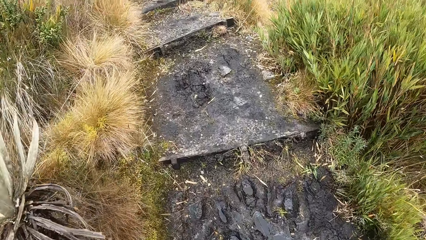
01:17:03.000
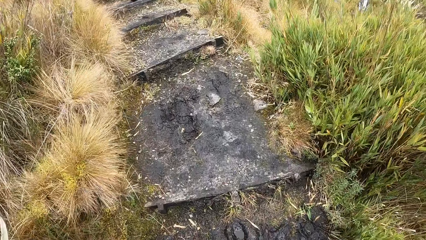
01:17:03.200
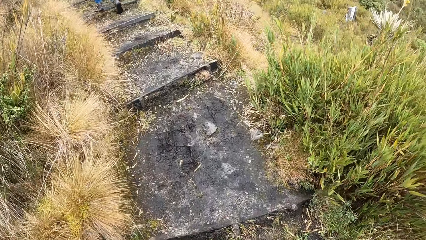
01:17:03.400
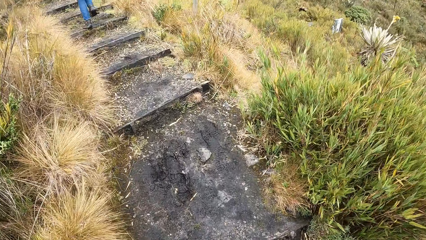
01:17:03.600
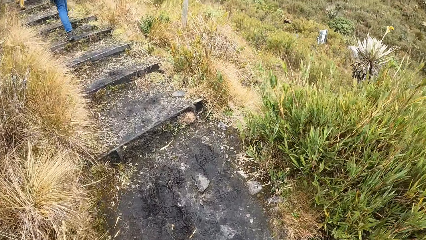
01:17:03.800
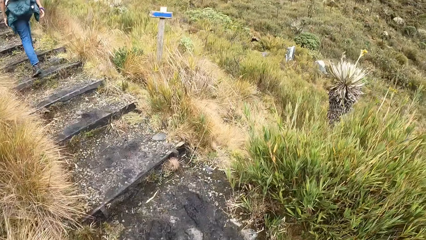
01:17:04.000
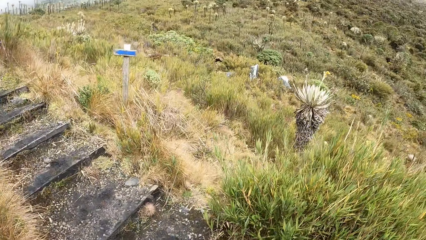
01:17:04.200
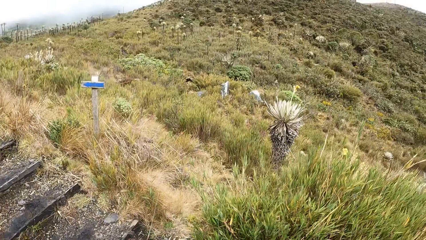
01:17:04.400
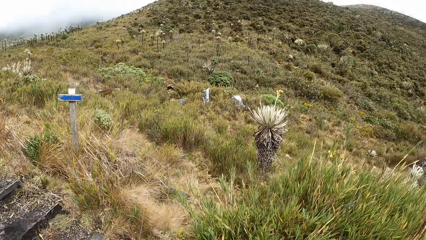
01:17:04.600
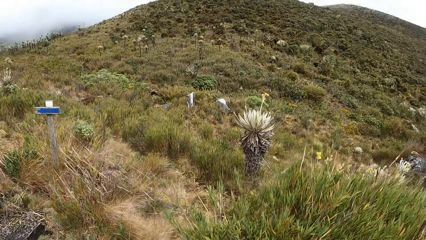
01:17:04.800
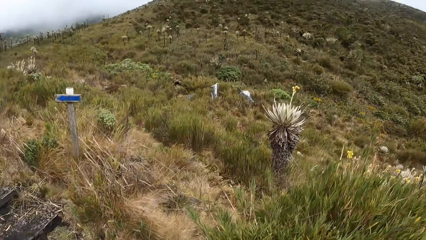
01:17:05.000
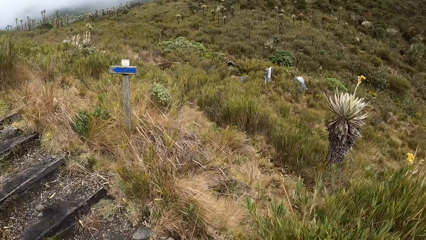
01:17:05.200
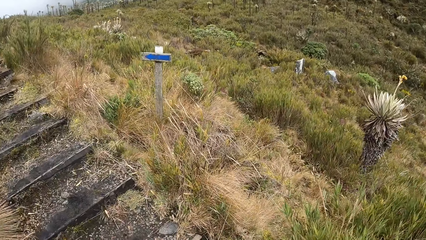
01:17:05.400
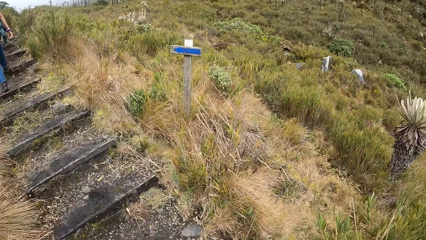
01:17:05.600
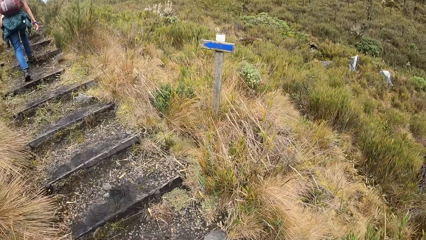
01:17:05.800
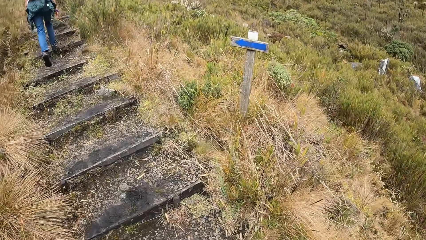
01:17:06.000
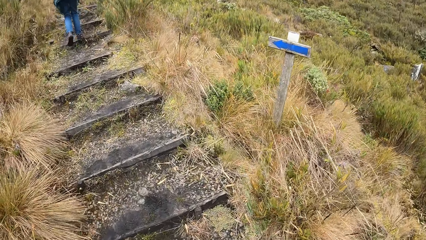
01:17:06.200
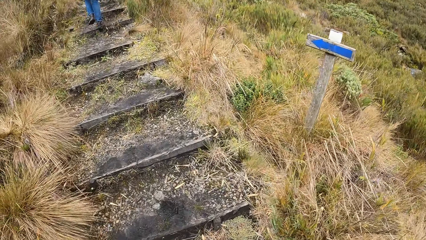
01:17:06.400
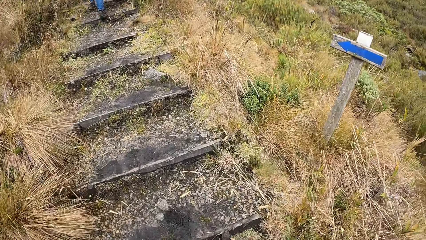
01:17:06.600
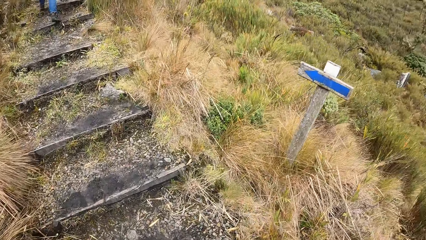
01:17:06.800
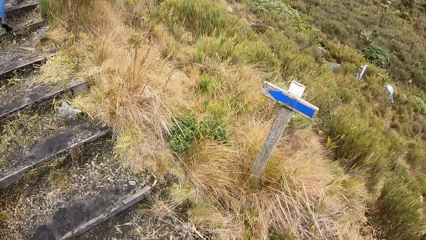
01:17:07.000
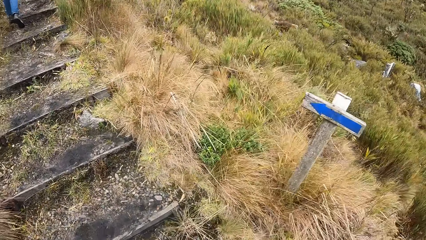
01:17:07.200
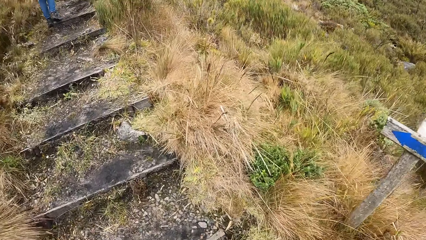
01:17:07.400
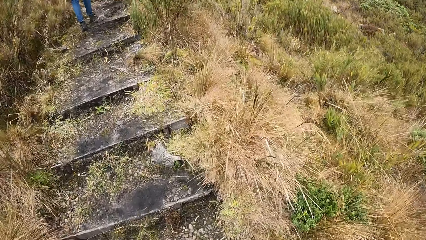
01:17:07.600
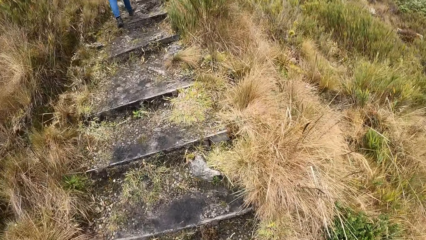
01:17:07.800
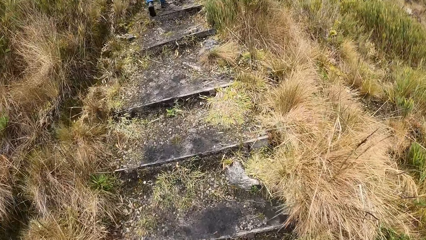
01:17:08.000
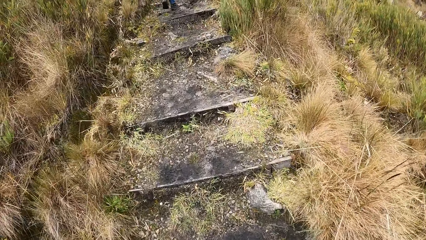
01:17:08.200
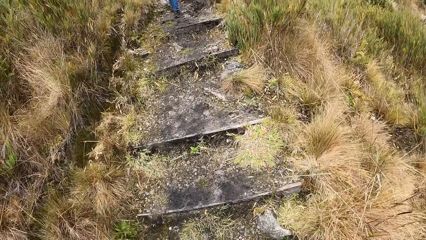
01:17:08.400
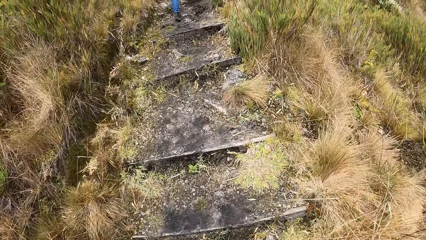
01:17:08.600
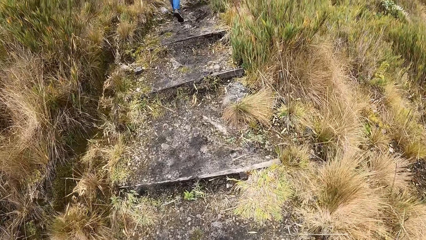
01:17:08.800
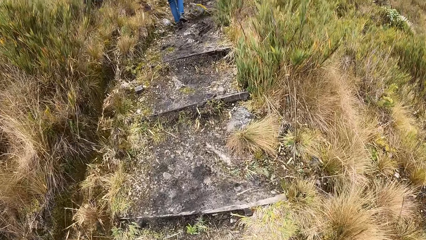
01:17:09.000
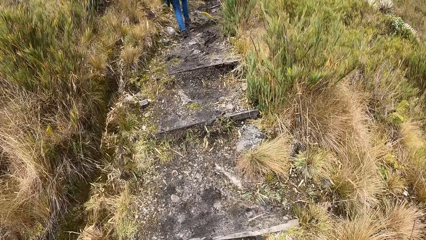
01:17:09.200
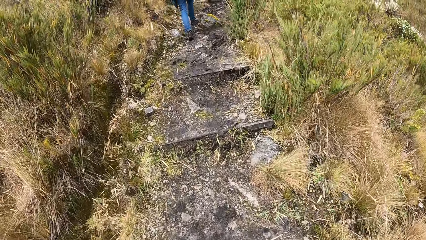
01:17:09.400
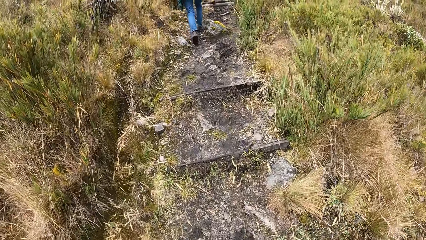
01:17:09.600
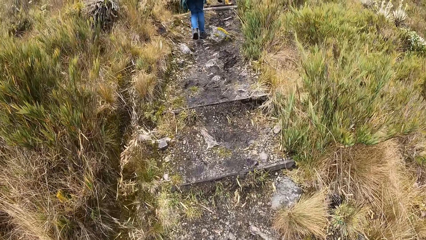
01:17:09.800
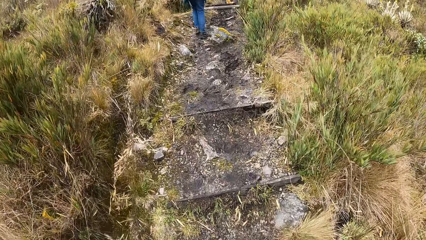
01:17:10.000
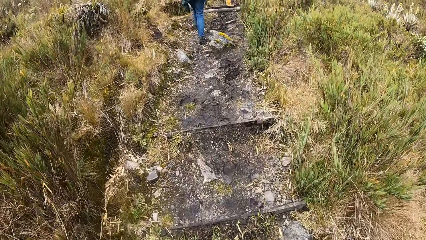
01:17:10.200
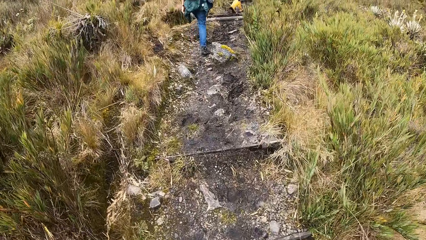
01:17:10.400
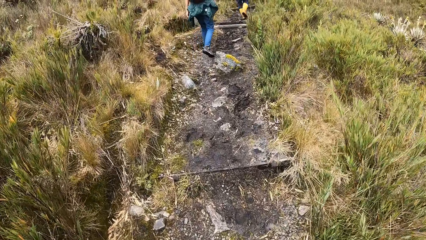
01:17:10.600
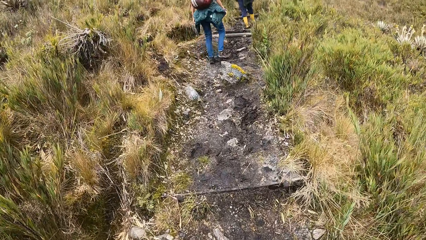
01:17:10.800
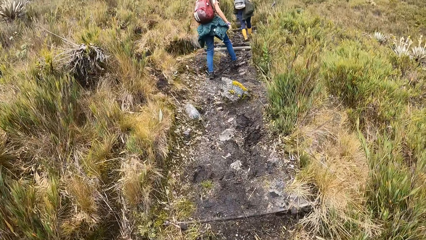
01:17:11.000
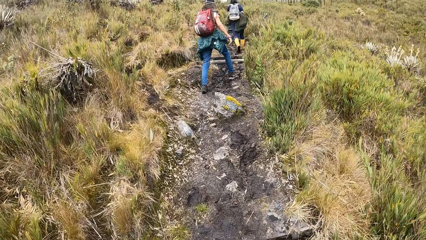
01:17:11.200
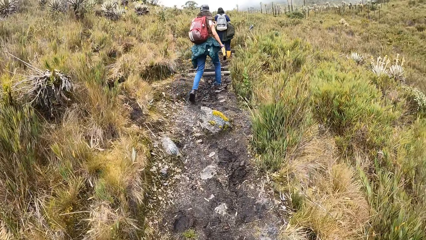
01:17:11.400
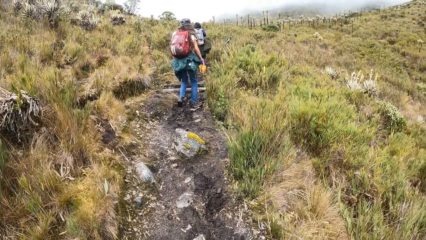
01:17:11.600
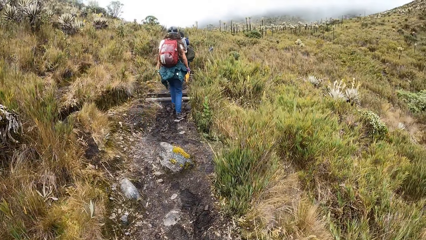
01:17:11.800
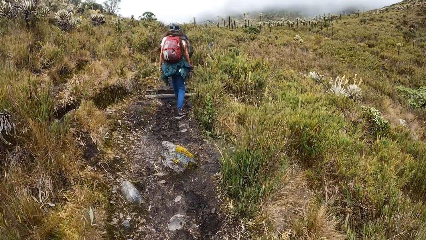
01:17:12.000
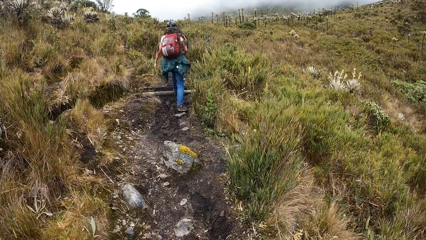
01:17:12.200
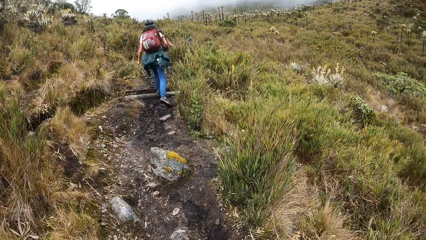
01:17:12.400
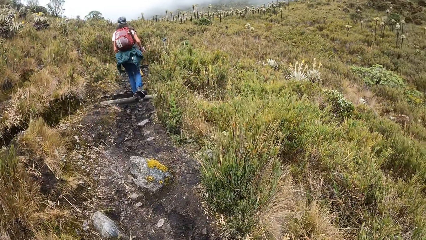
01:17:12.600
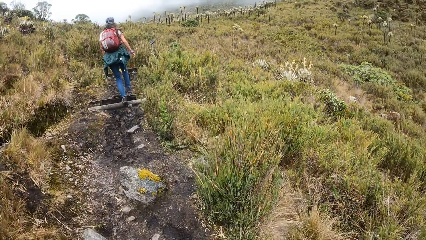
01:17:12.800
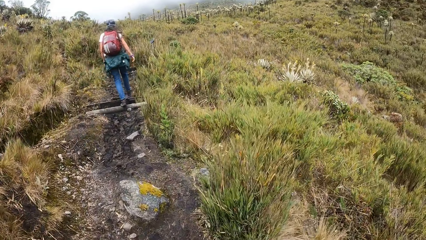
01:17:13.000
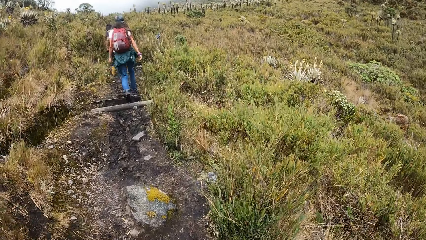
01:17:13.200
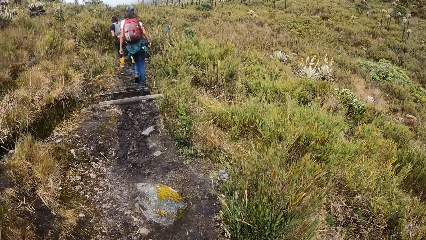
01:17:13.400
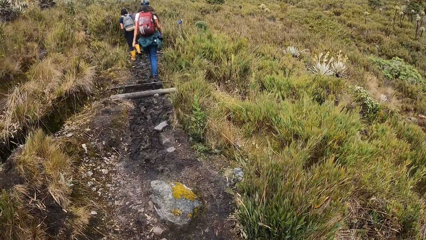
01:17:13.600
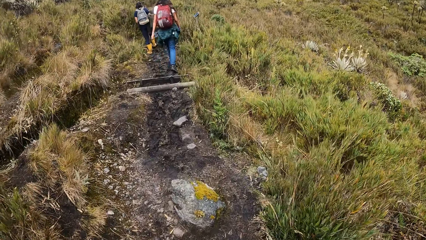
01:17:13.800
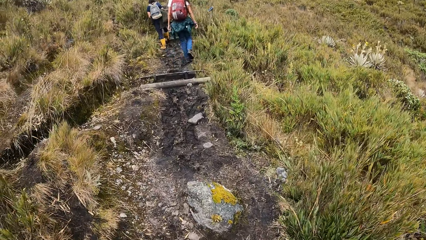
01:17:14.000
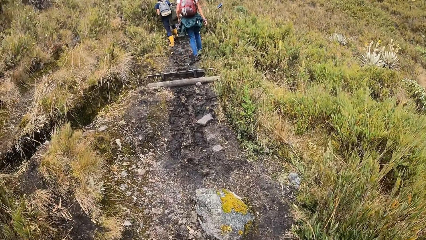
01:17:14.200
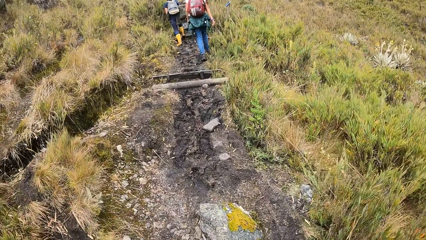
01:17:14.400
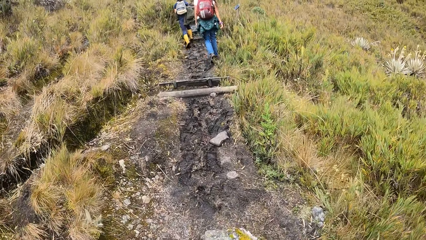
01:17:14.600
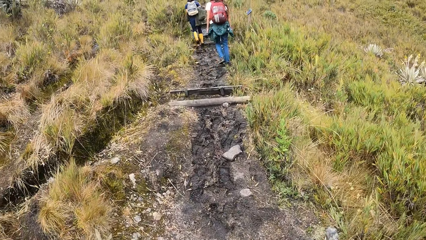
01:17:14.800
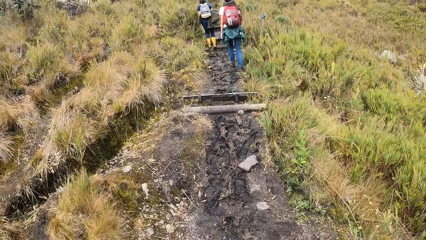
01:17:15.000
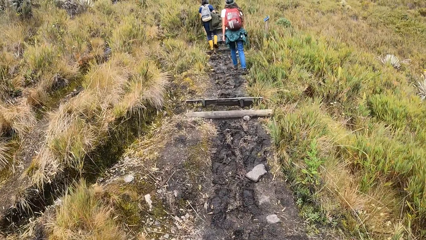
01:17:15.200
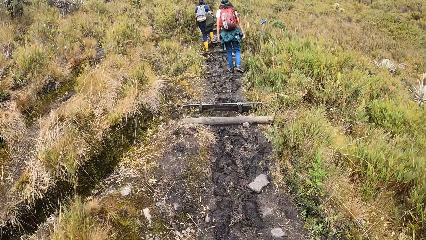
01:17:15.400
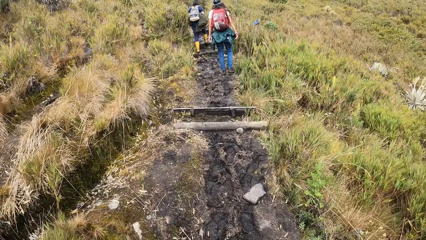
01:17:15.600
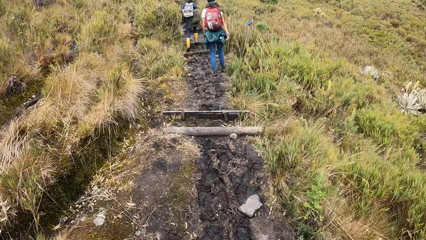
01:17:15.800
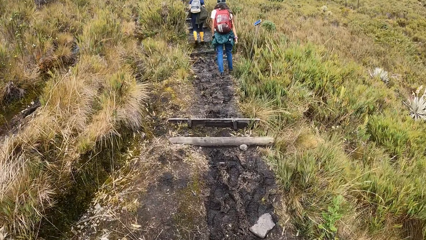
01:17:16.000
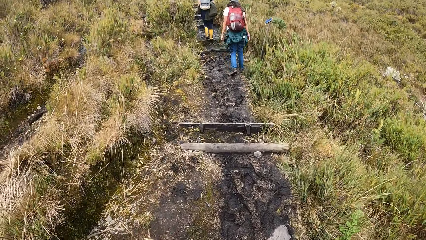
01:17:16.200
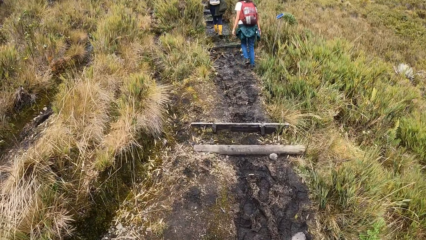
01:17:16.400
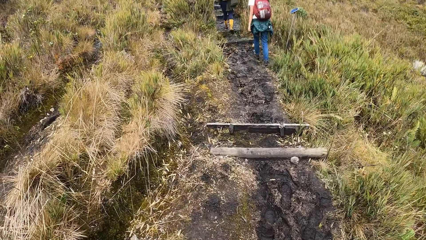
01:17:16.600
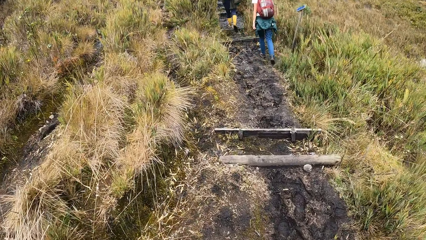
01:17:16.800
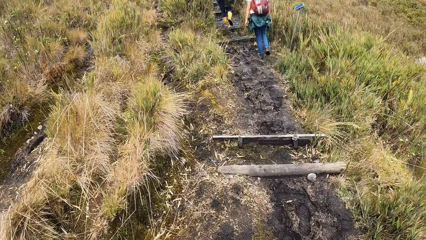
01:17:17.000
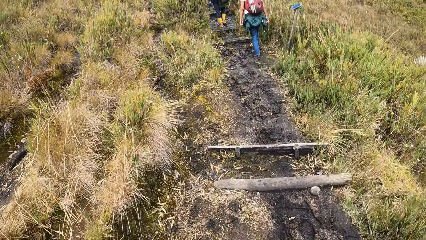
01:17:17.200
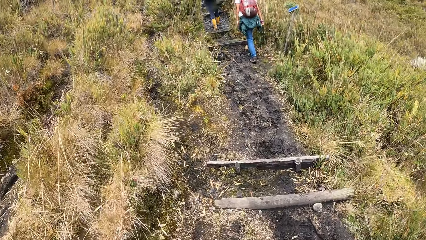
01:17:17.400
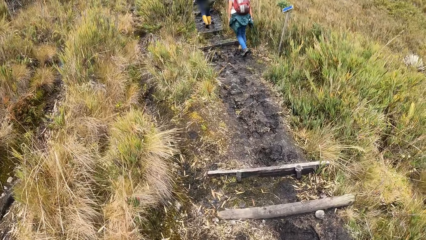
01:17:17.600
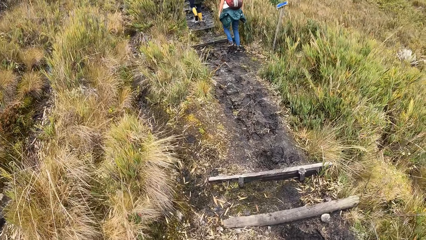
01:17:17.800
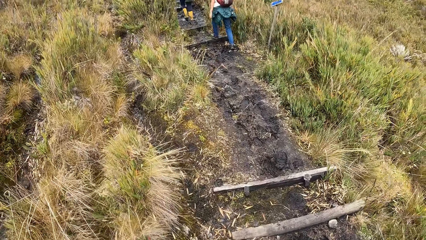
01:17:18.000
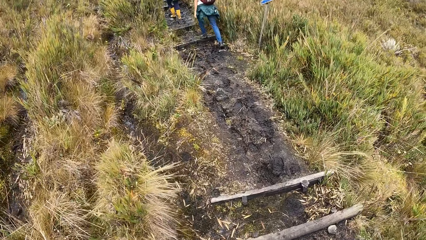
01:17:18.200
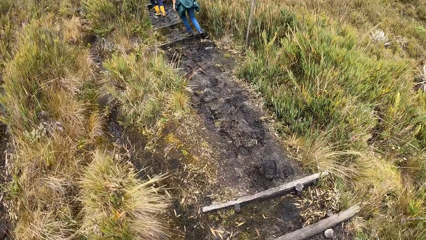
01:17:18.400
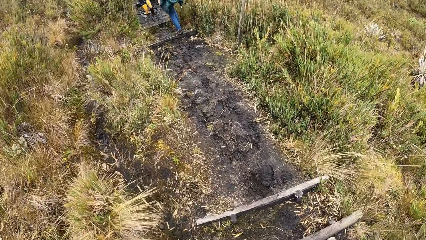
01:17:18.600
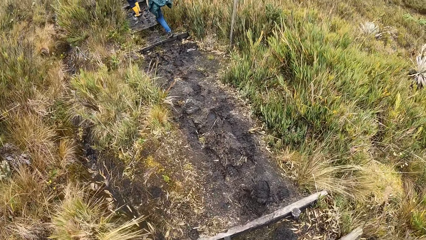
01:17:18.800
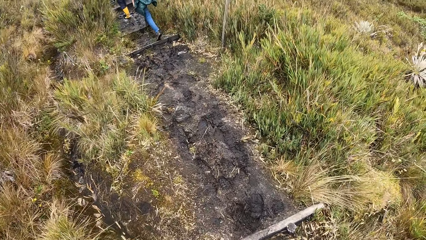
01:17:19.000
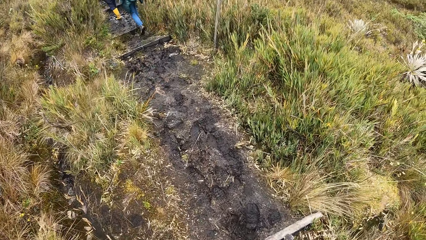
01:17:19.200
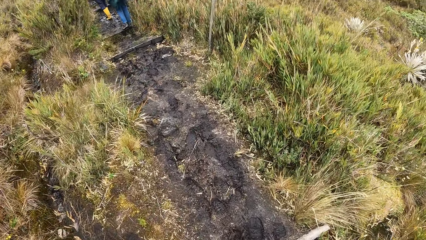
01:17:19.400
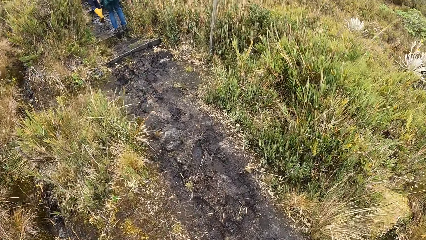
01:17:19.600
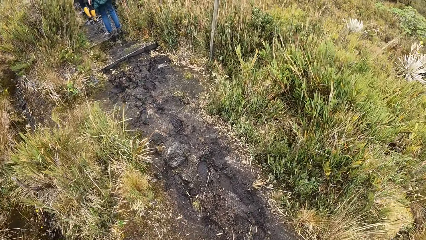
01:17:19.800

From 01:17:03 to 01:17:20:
The camera wearer looks around. They walk around. A woman climbs the mountain. A man climbs the hill.
